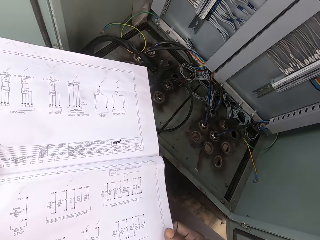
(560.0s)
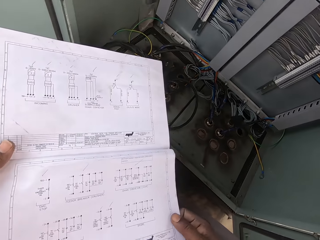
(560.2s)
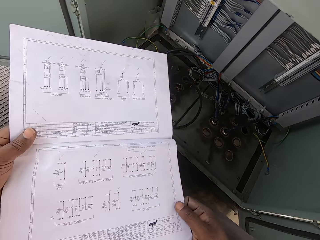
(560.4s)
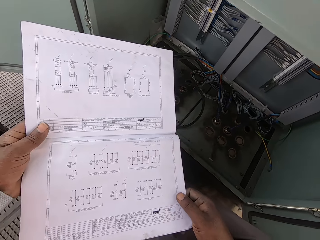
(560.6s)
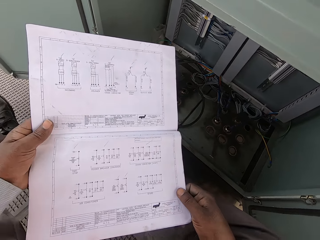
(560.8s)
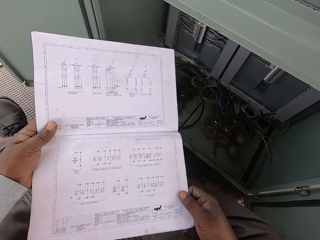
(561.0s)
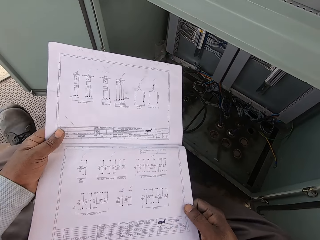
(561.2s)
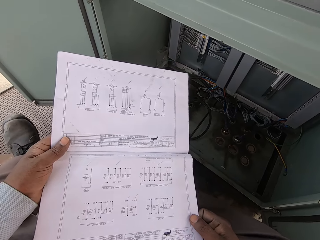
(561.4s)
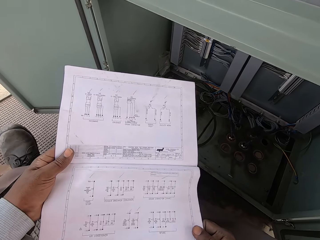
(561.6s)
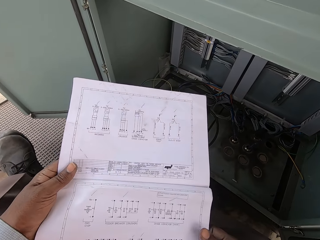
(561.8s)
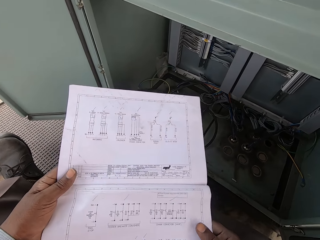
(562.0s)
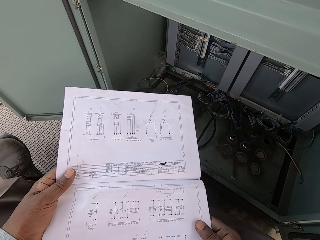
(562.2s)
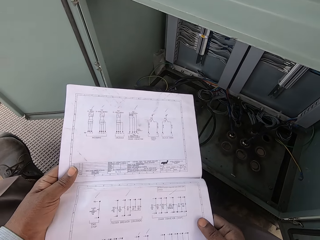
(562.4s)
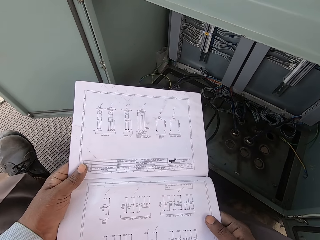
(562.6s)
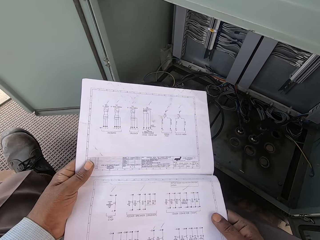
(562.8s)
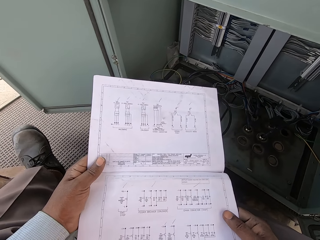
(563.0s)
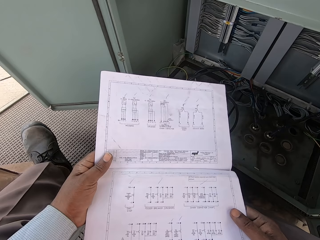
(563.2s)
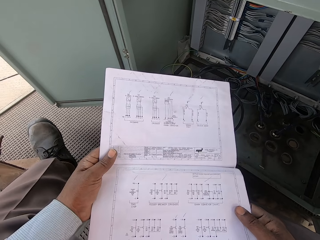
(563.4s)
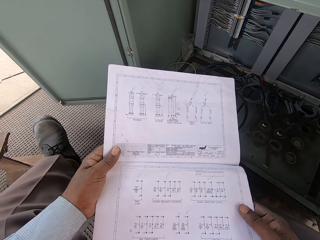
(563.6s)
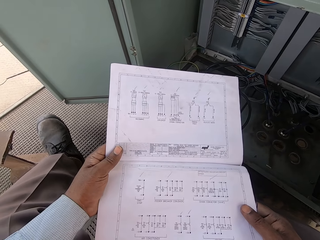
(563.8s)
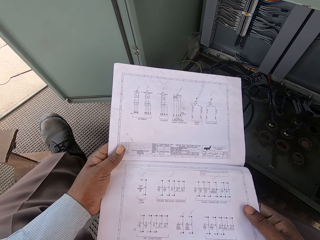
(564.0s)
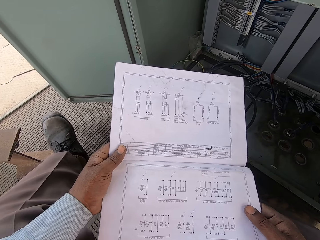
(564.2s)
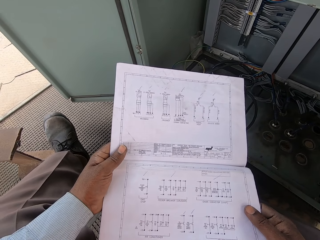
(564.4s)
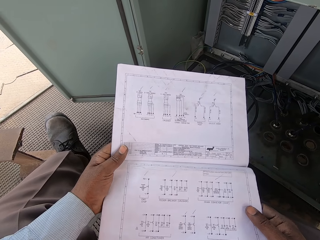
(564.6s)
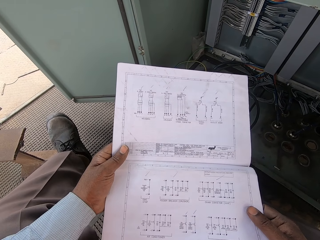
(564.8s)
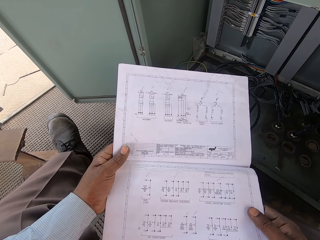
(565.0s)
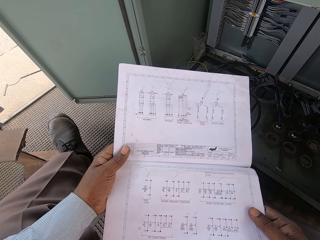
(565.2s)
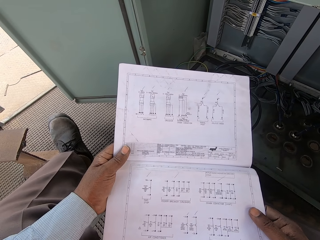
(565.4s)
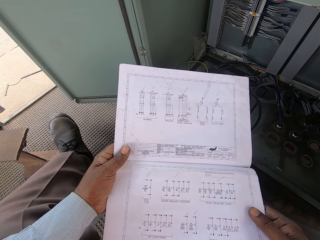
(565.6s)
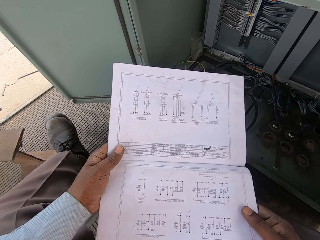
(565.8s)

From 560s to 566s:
The camera wearer looks at the document.

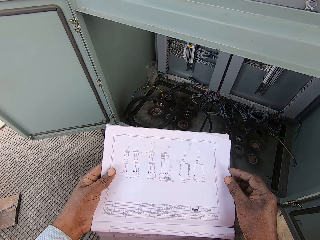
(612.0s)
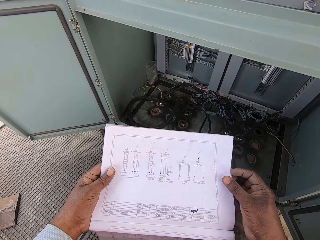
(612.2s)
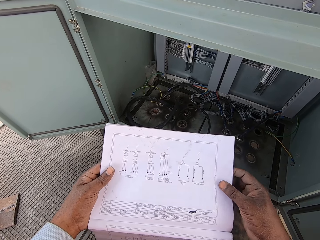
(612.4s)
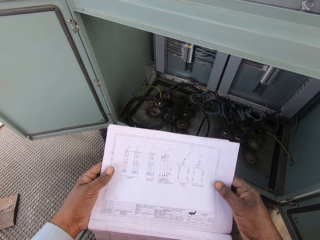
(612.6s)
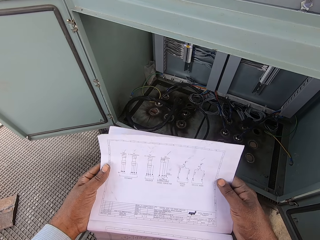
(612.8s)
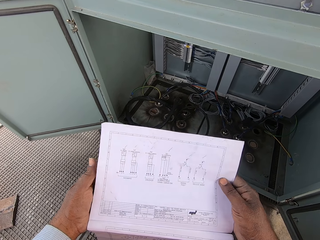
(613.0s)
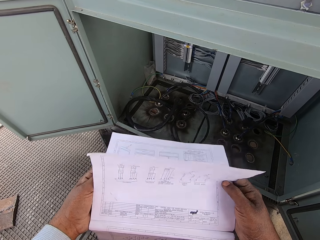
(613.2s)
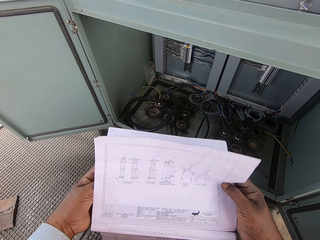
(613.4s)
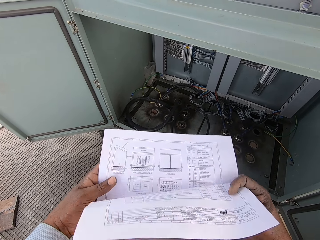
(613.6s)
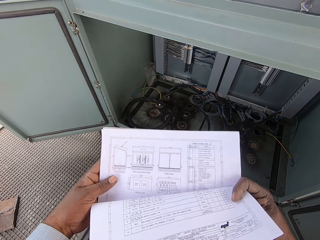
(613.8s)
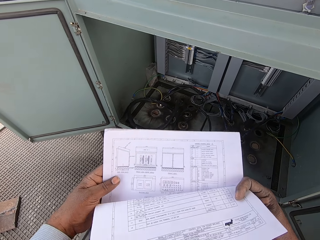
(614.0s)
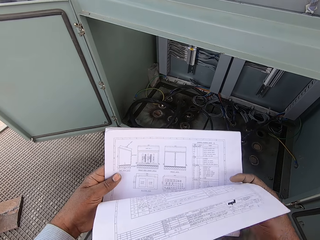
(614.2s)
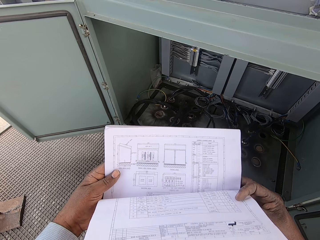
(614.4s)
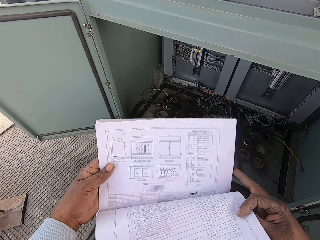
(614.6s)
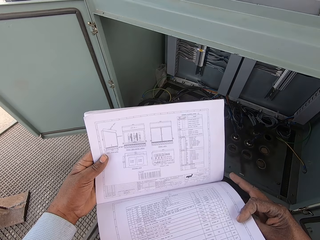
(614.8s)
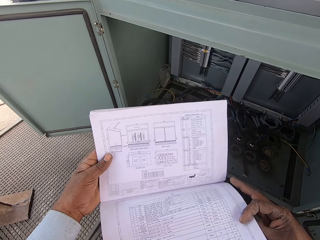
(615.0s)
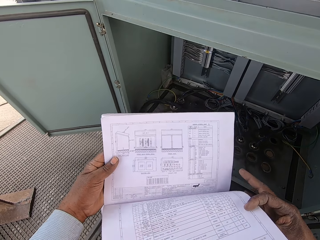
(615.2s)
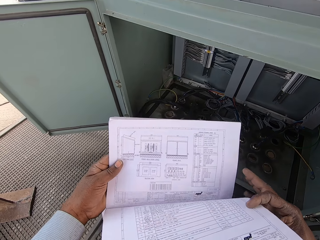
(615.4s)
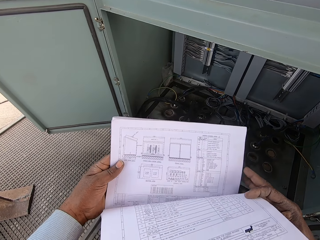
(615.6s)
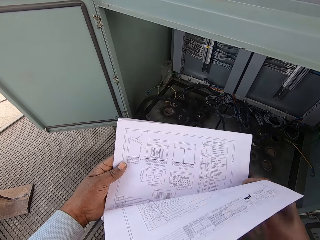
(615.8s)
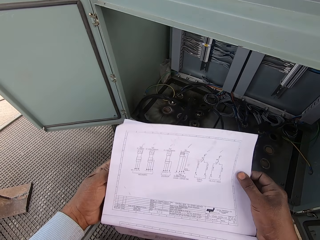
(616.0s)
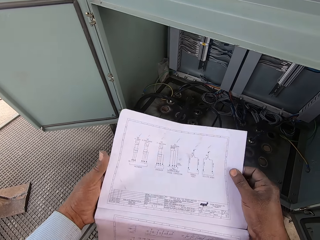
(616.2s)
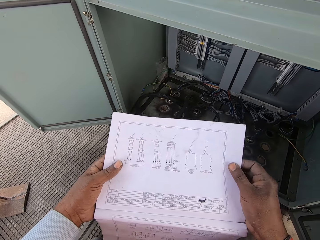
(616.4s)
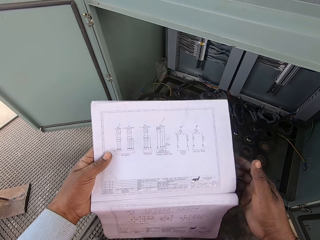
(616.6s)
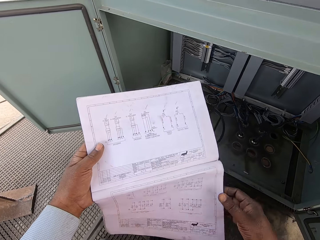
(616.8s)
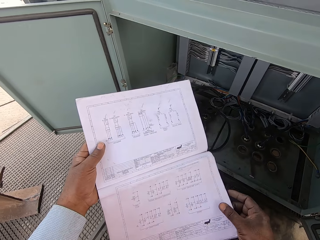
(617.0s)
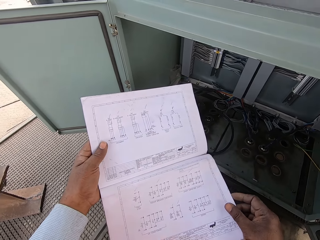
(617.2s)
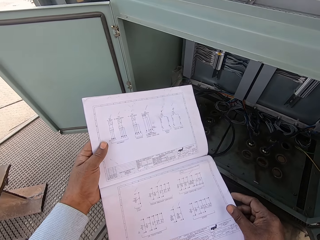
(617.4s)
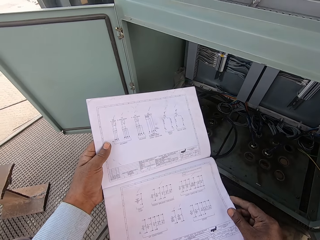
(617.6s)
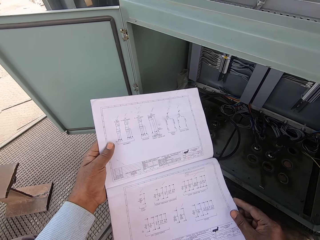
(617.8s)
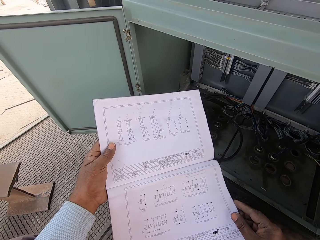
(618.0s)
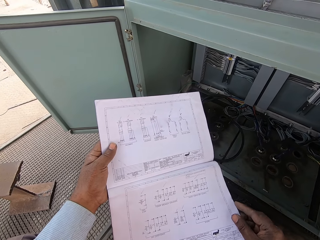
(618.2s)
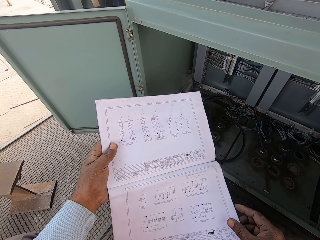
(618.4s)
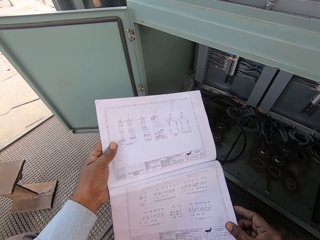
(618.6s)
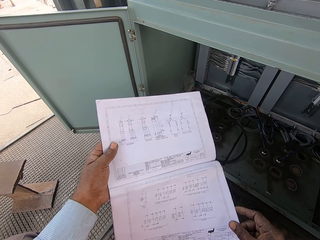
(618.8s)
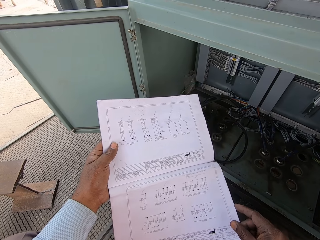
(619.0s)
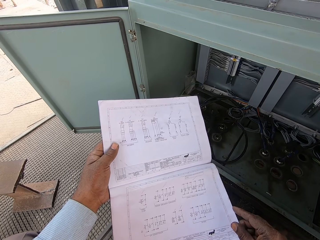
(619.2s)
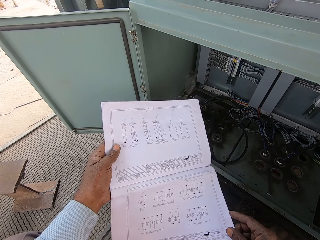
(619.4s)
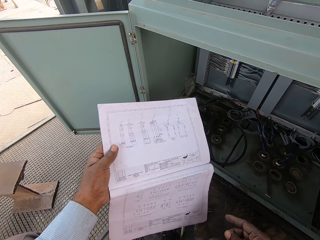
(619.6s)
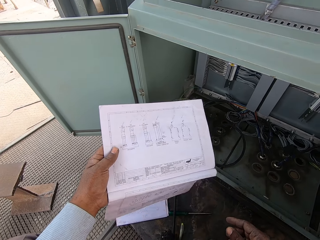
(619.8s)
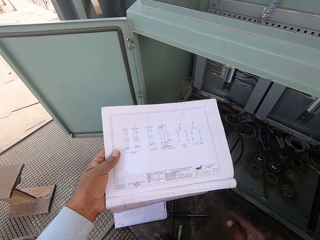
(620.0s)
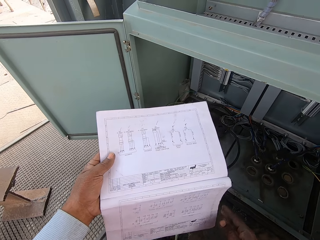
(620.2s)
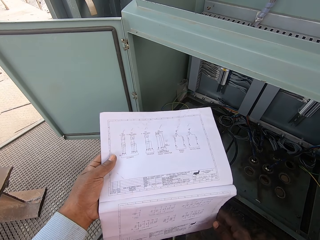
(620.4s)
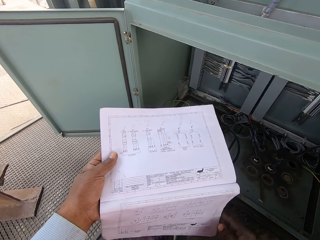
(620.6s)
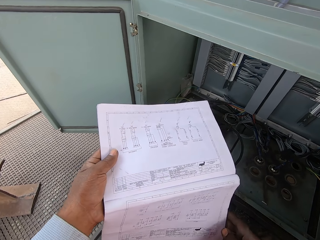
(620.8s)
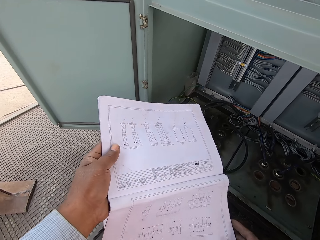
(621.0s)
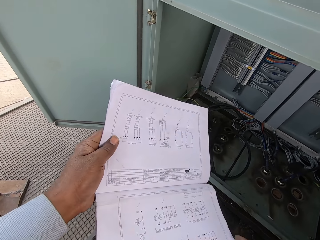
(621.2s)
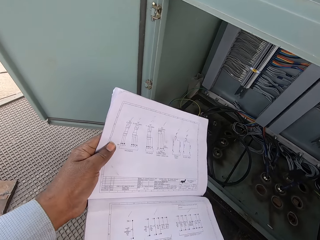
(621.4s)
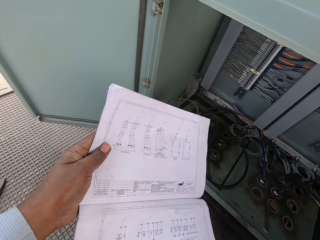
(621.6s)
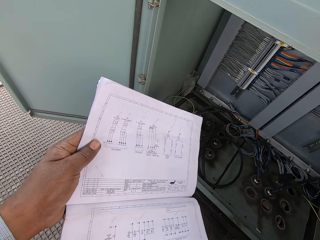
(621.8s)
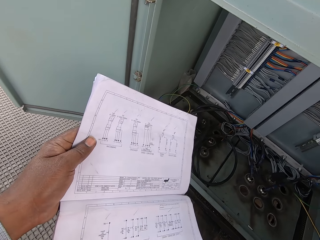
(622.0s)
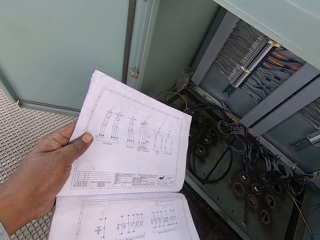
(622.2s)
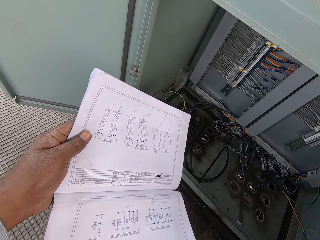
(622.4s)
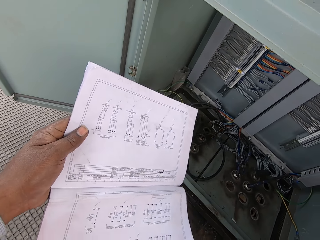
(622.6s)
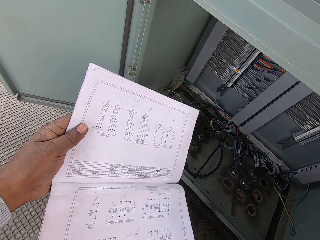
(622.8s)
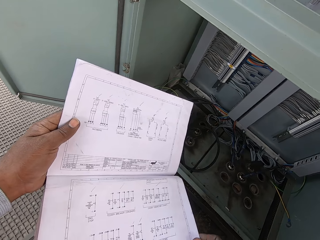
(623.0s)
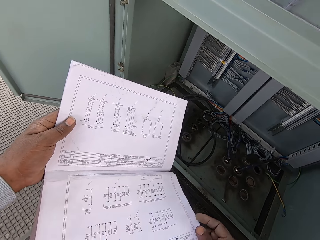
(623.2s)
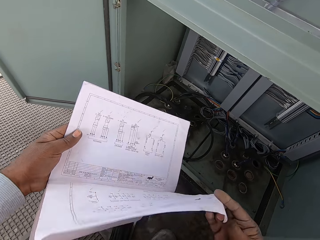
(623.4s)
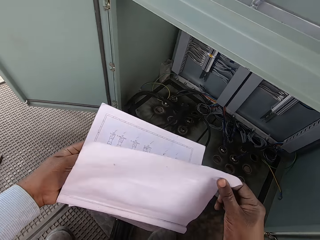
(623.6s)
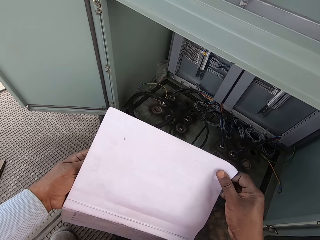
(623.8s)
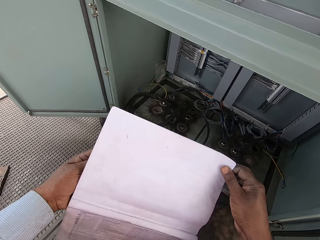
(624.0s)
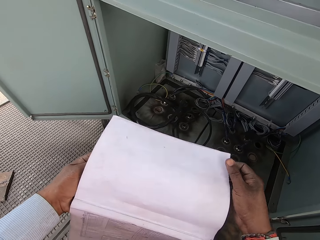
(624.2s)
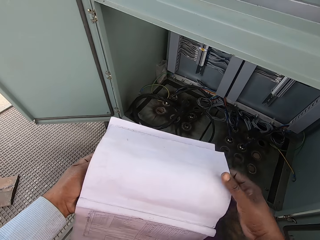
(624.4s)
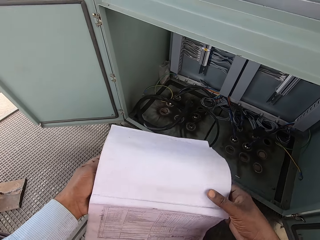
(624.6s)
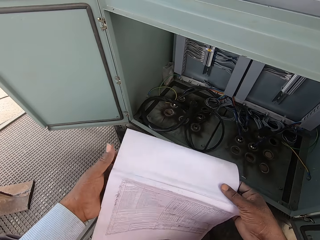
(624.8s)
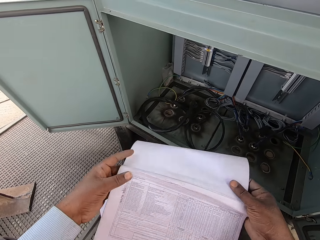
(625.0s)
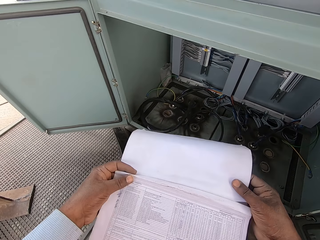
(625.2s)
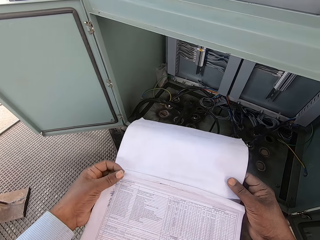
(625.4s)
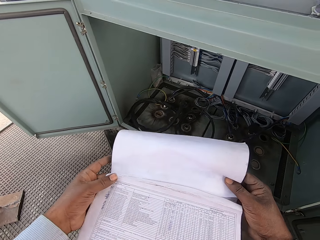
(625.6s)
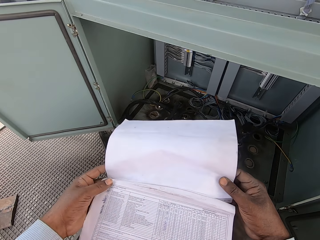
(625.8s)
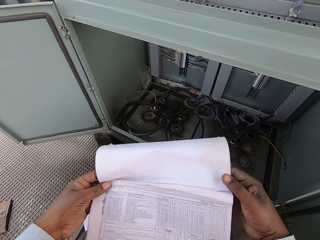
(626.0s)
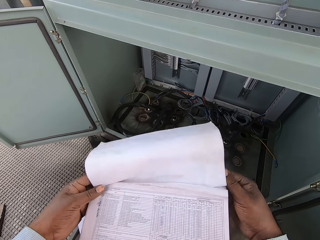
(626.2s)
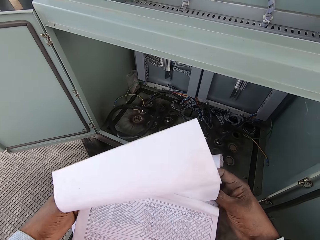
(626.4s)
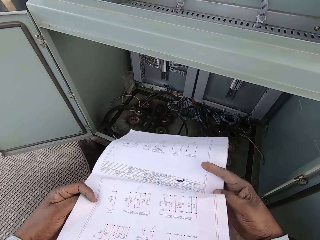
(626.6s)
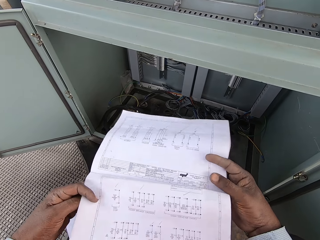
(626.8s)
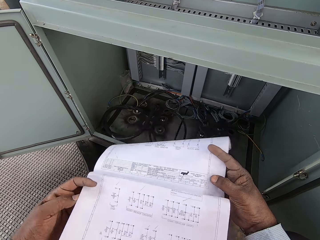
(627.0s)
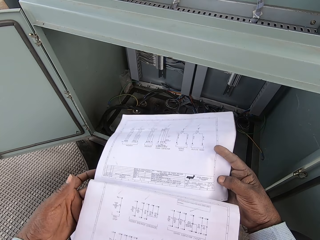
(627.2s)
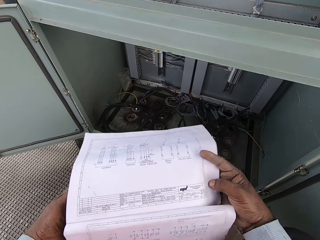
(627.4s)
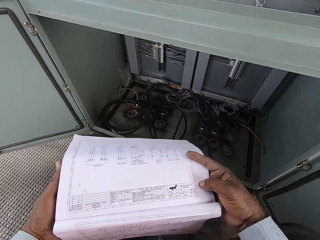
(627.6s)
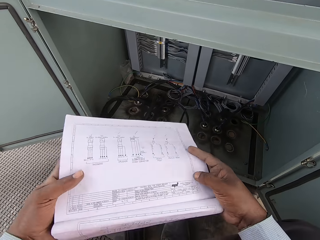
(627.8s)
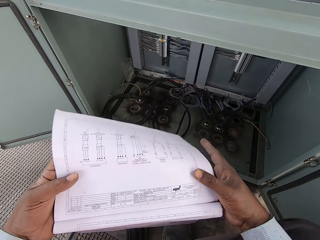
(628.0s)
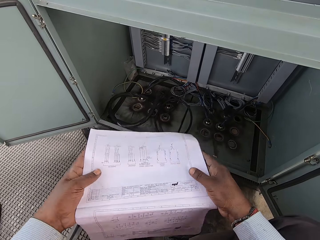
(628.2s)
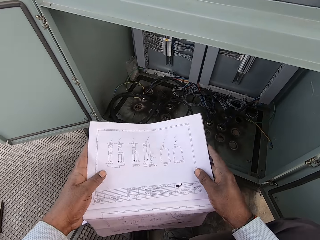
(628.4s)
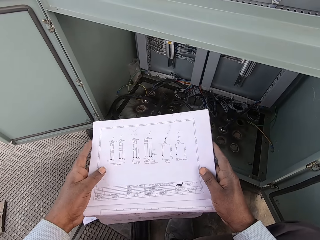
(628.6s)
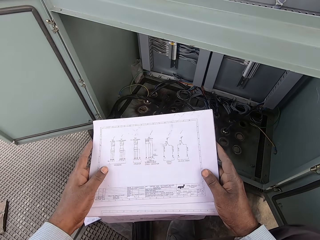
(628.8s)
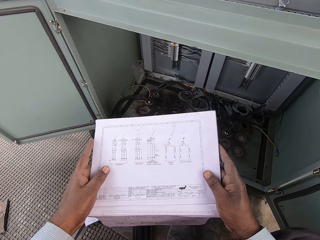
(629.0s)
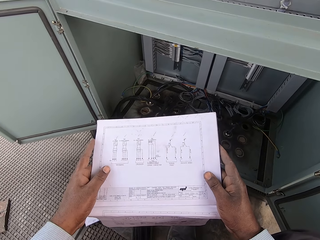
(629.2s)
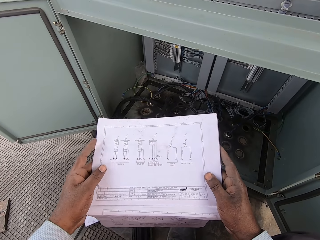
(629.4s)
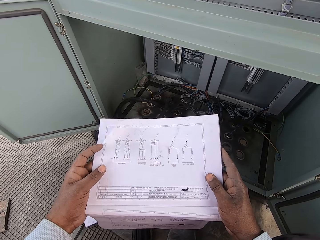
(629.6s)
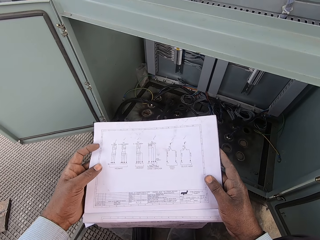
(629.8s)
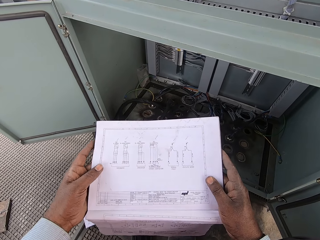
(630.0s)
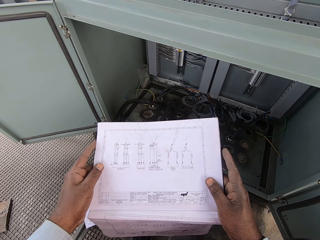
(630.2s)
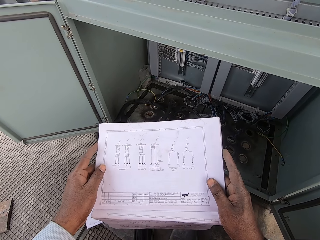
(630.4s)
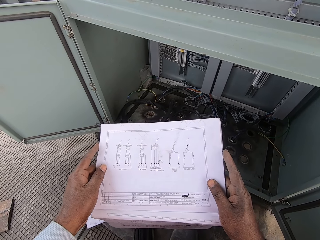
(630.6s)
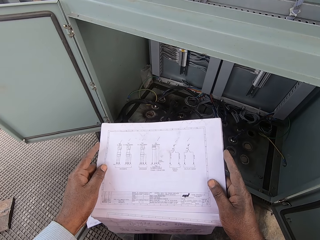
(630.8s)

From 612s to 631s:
The camera wearer flips the pages. They look at the document.
